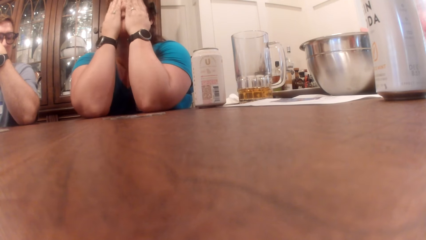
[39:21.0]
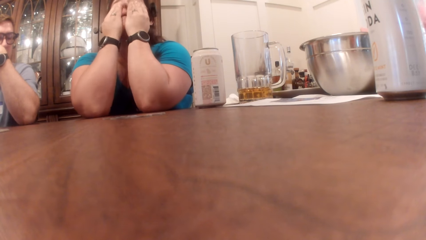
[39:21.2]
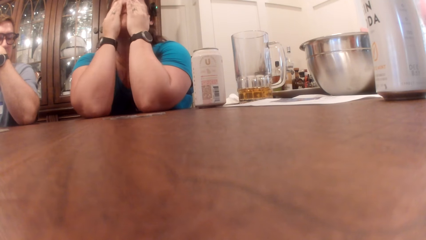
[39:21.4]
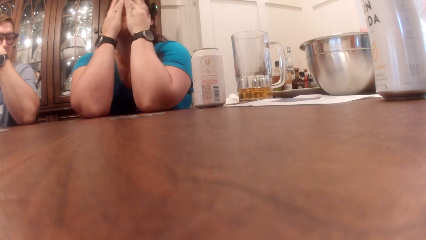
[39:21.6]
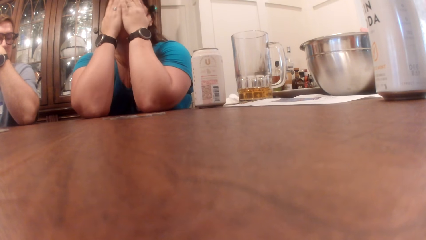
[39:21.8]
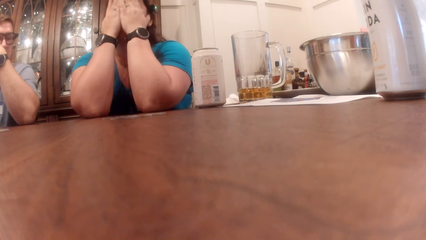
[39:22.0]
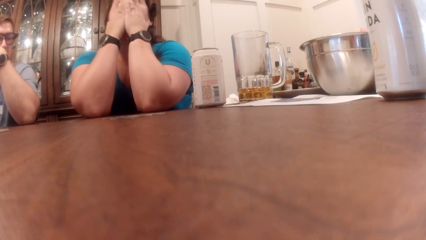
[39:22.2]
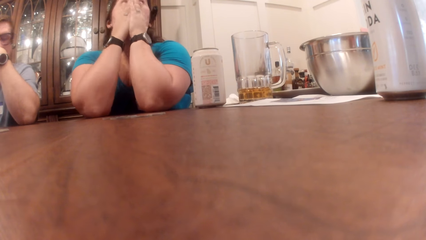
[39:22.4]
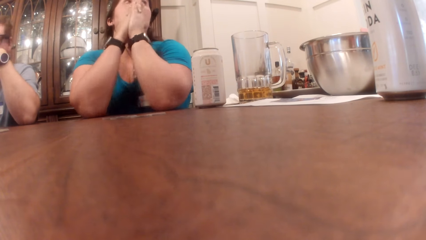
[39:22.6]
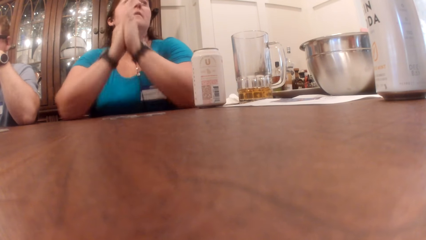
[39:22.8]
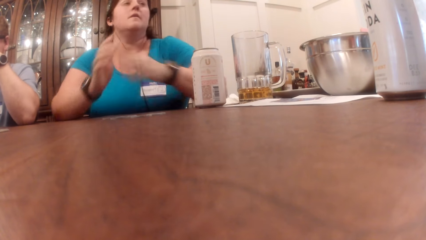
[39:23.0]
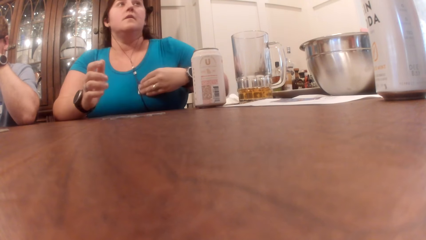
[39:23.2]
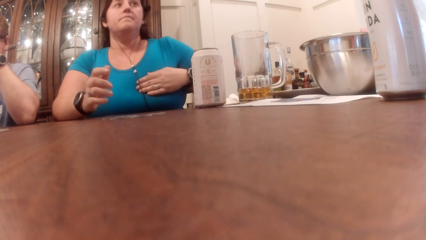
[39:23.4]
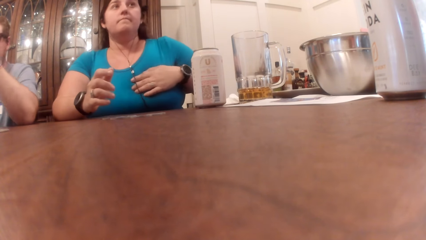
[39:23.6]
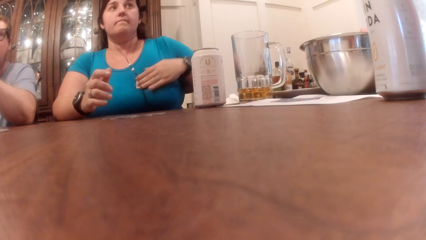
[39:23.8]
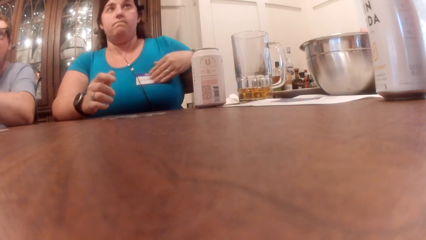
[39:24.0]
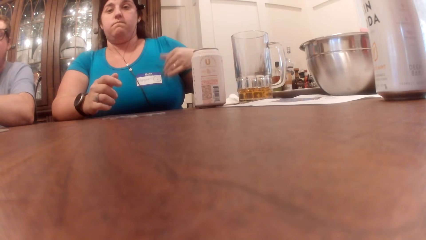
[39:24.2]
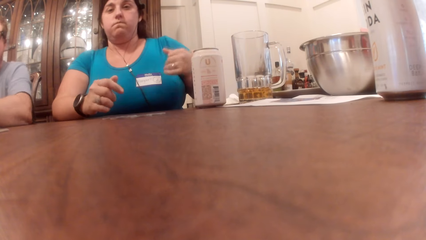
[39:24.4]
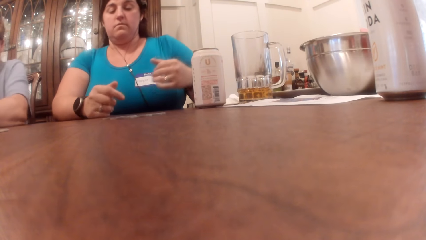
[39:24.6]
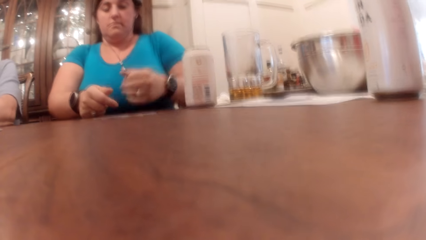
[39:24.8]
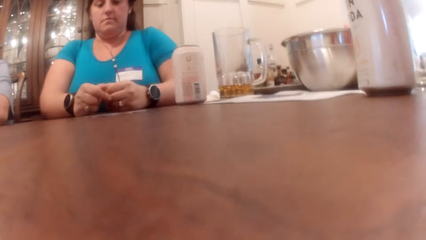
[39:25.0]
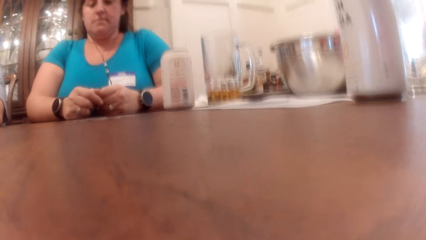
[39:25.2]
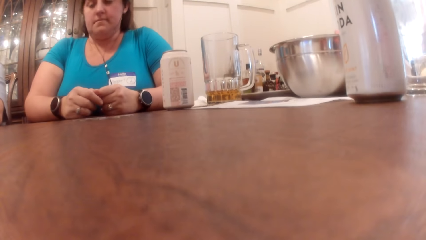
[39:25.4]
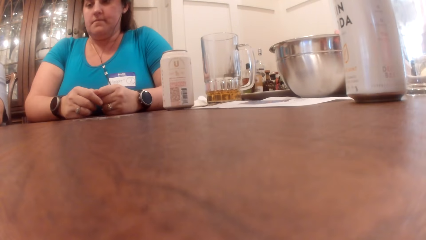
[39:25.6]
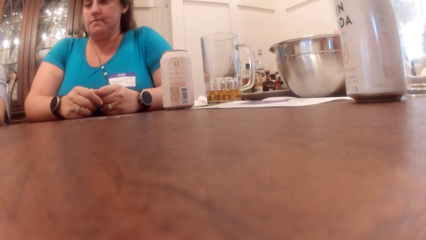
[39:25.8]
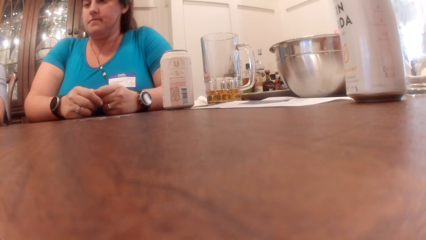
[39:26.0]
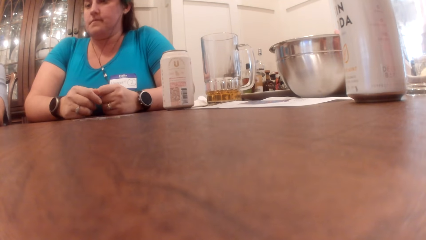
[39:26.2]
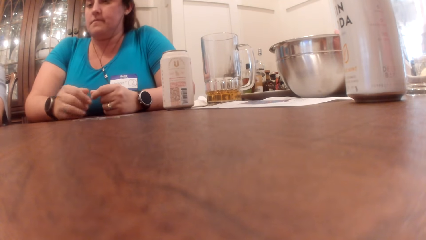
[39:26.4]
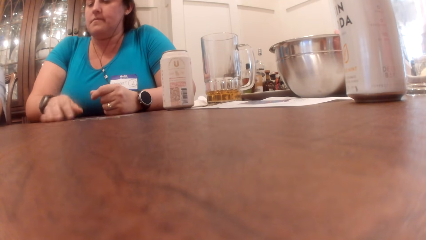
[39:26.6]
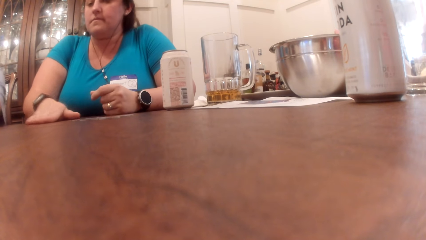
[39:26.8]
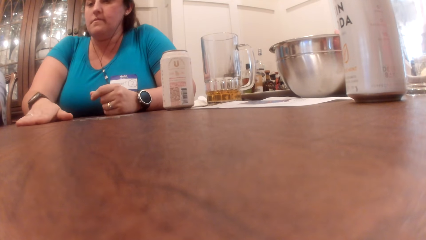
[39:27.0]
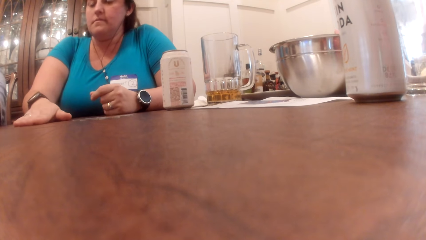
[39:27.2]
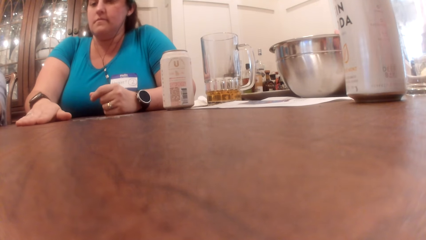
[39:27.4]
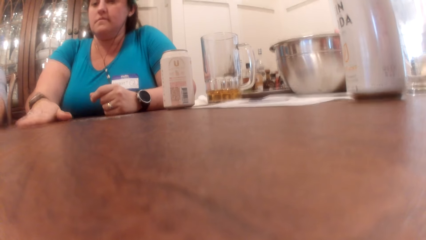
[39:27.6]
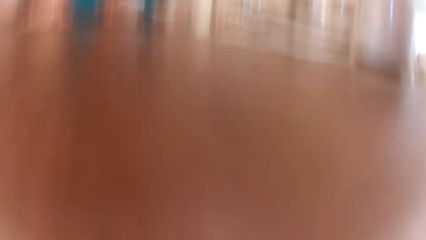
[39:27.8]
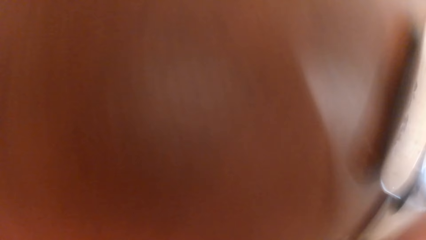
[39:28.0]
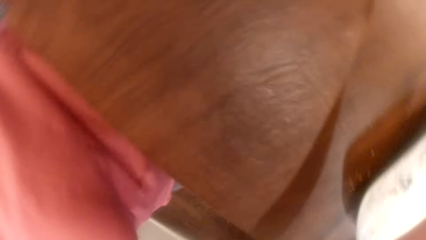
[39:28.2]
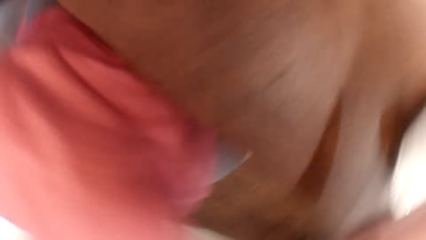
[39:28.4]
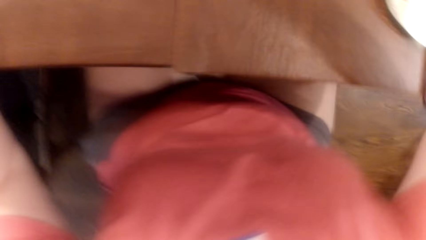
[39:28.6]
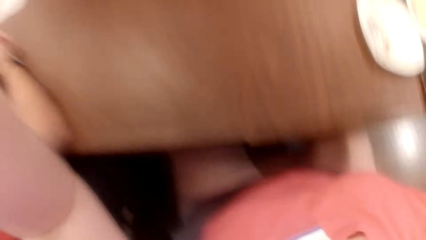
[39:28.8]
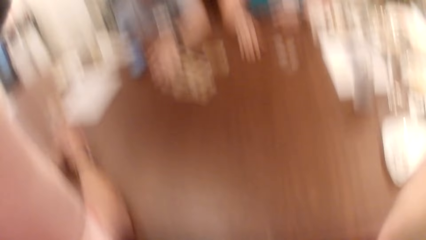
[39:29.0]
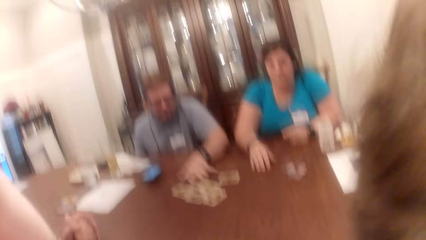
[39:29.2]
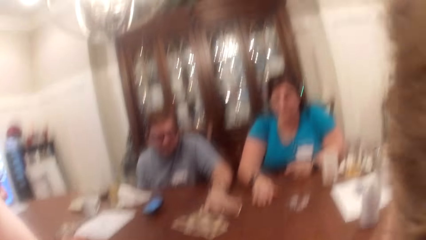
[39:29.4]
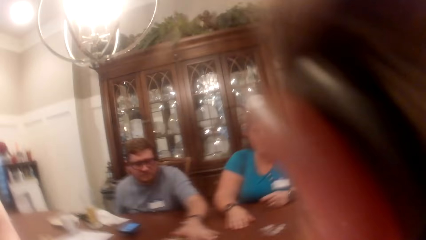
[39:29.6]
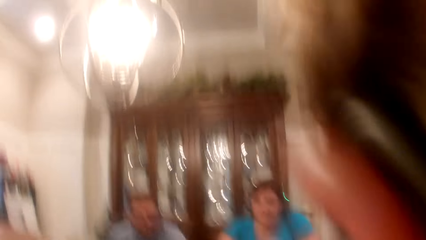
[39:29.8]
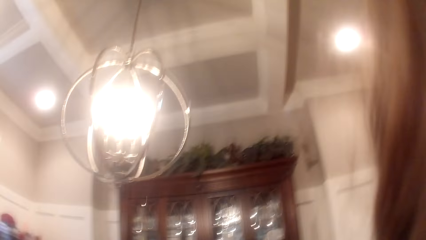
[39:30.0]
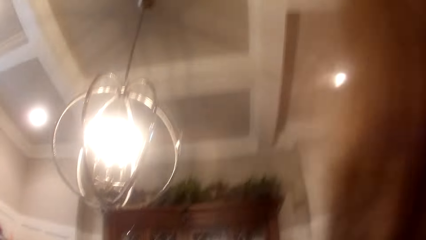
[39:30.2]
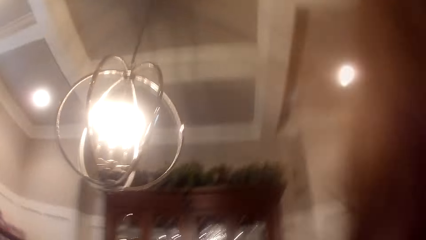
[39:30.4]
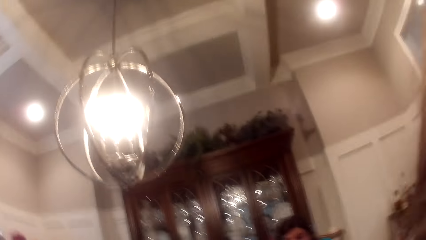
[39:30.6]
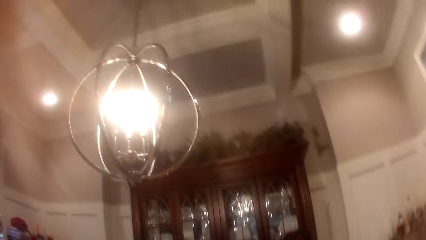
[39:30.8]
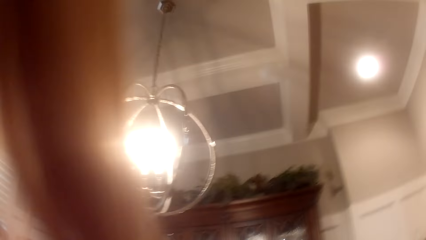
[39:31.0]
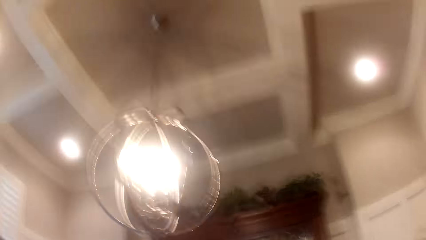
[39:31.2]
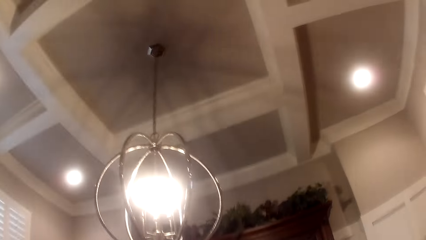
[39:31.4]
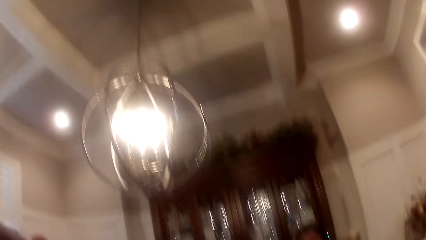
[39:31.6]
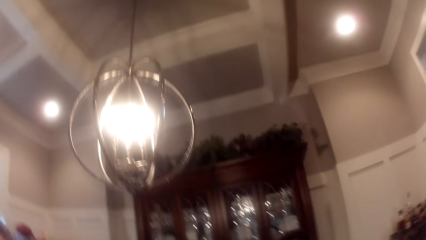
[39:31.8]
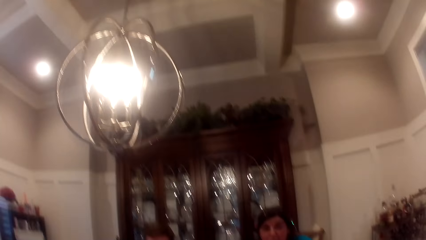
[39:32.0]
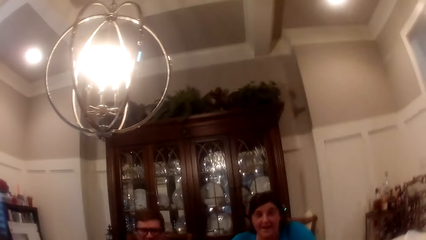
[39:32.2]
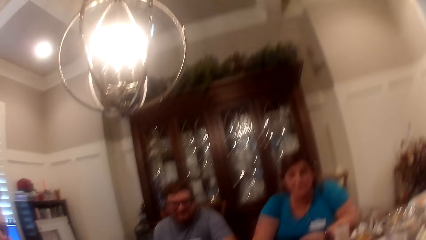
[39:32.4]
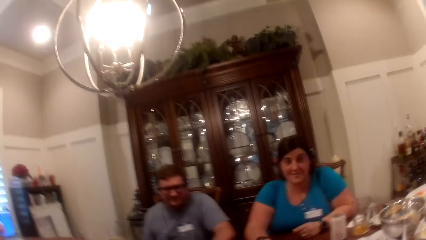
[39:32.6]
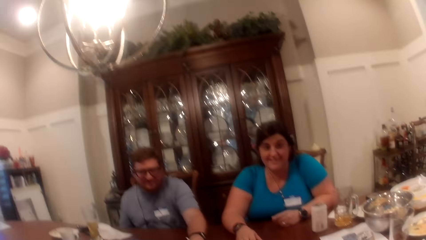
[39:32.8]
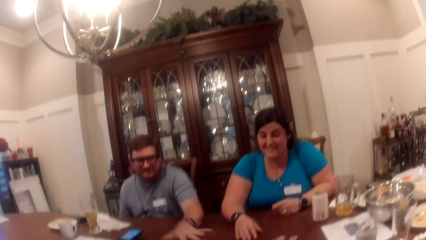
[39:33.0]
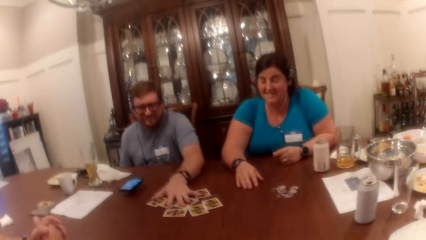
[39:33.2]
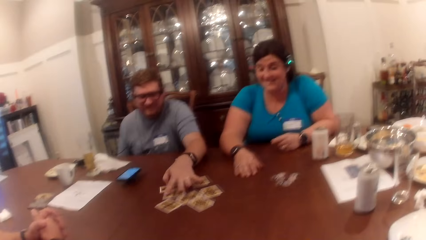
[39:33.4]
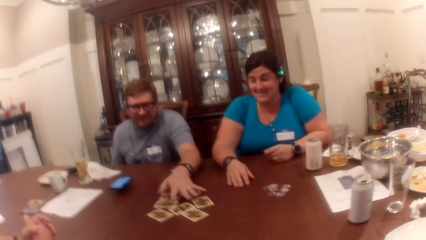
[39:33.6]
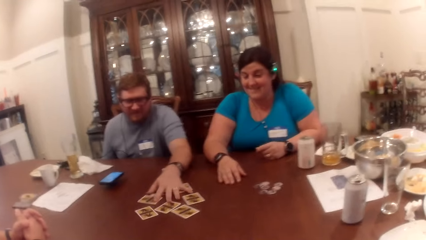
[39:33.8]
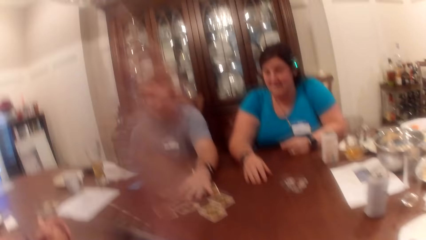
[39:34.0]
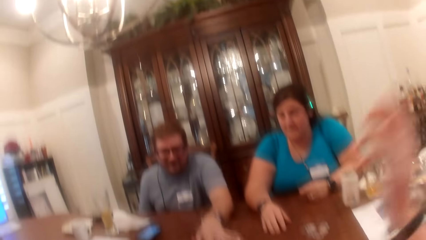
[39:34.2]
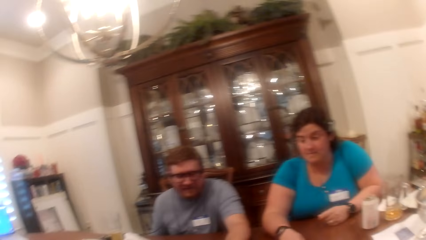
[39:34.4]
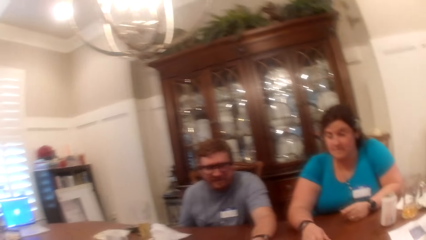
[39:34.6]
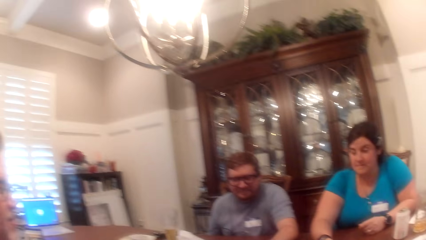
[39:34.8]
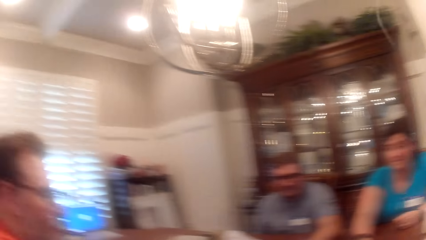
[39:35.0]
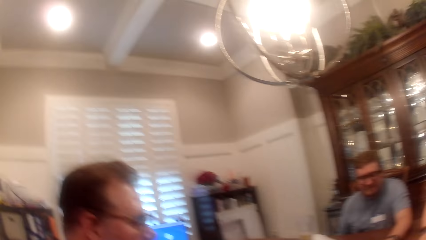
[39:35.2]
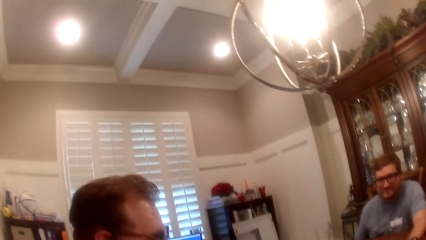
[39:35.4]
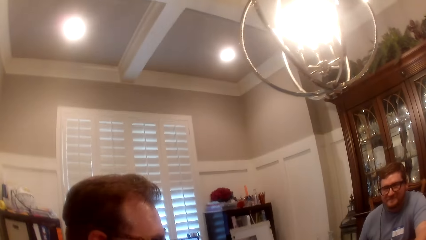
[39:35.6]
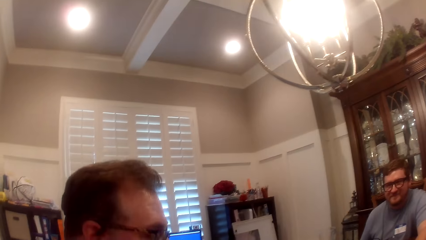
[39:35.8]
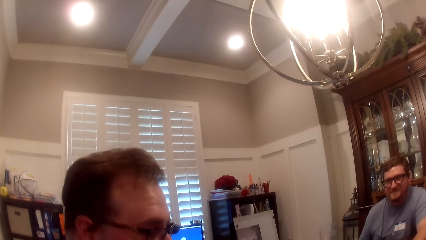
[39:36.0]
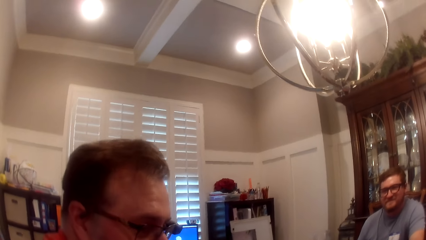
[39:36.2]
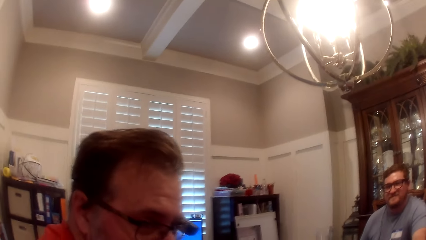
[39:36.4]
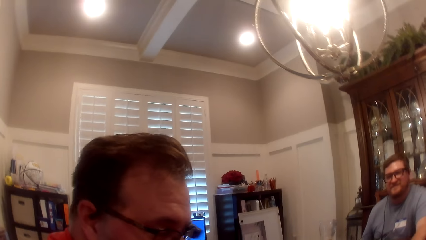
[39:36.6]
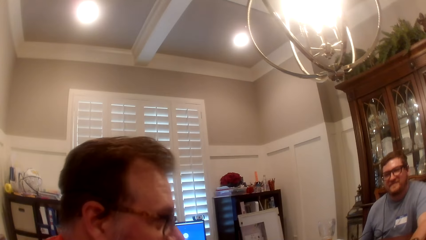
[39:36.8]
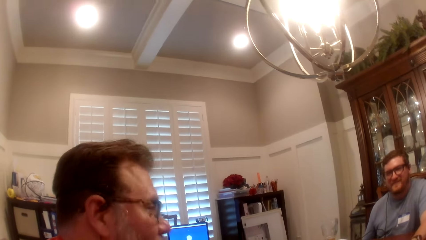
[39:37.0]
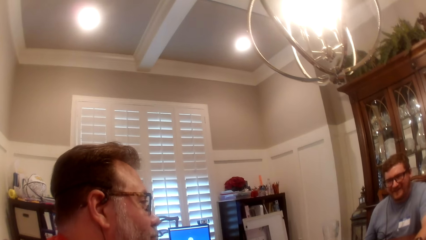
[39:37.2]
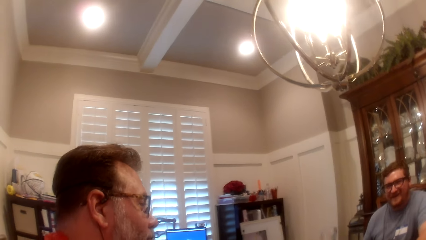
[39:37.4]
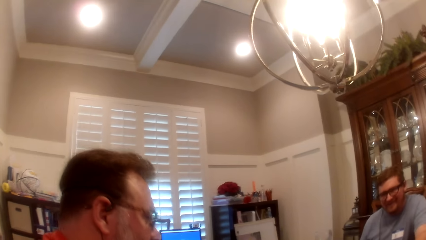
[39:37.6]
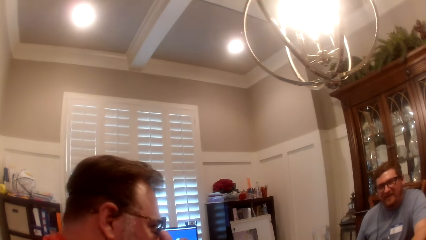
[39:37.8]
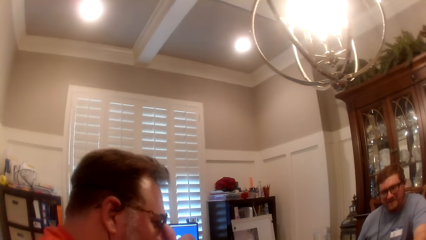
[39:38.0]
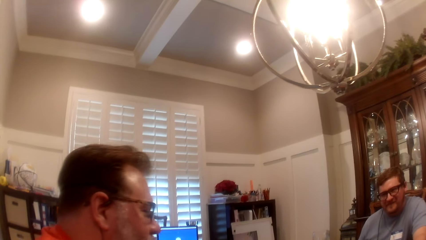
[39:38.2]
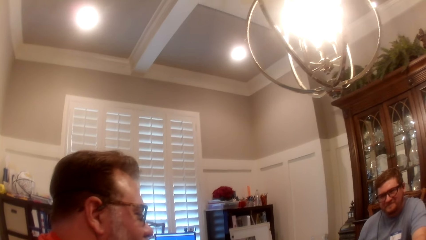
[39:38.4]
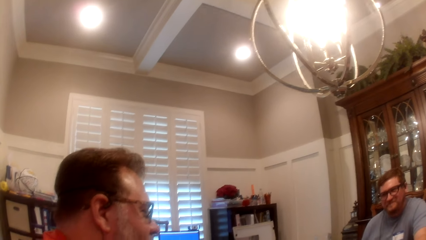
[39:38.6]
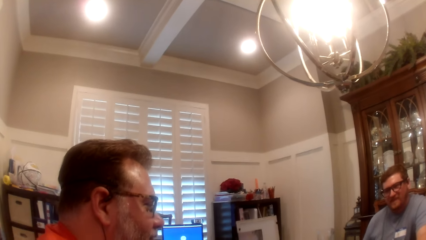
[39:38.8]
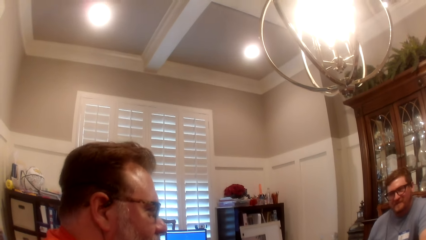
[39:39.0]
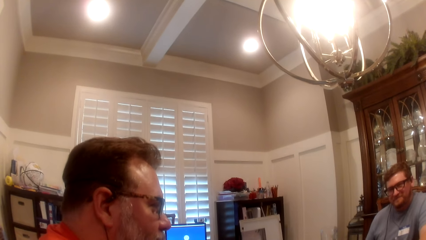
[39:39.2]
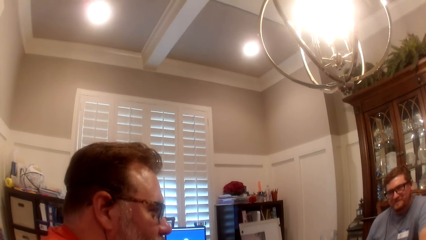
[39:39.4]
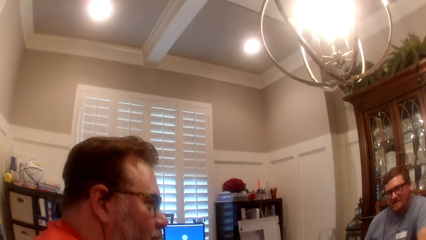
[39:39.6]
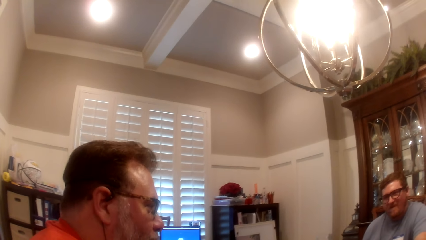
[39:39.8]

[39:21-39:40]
A person wipes her face, wipes her hand on the blouse, and moves her hand on the table. The camera wearer adjusts the camera. A man adjusts the cards on the table with his left hand. The camera wearer looks around. They stare at another person. The person talks to other people.
